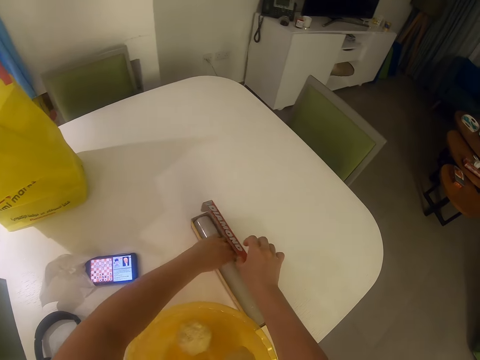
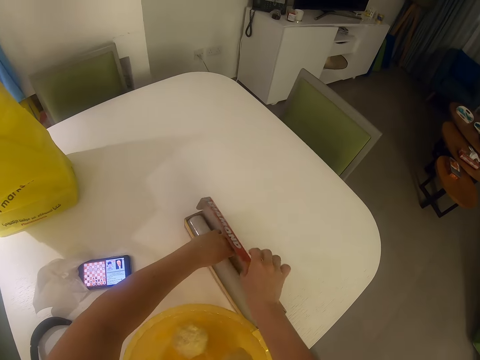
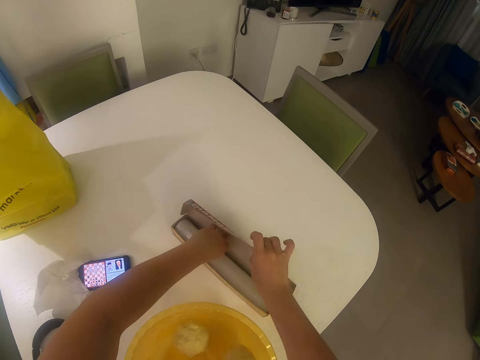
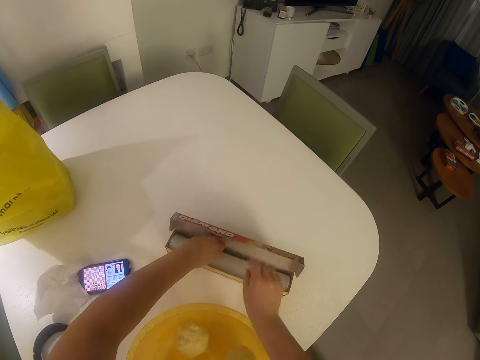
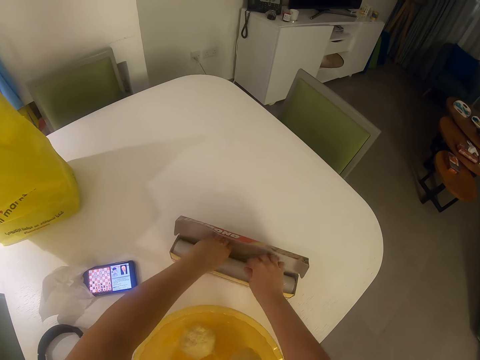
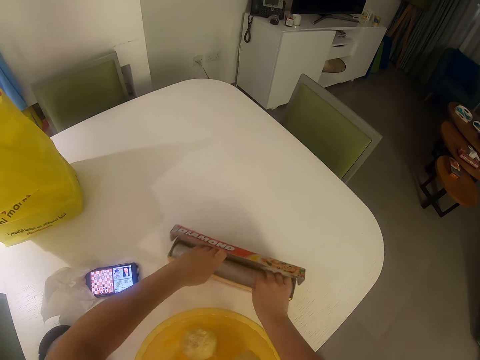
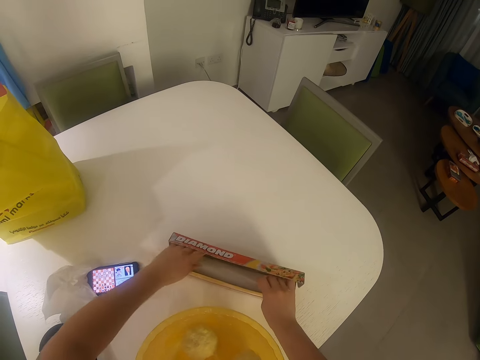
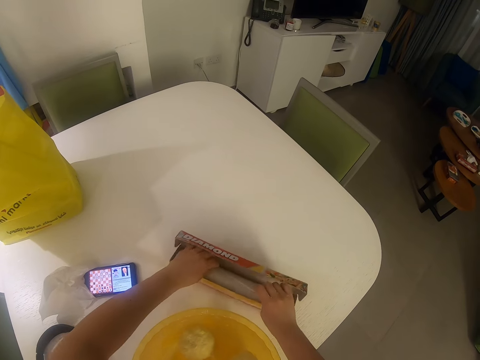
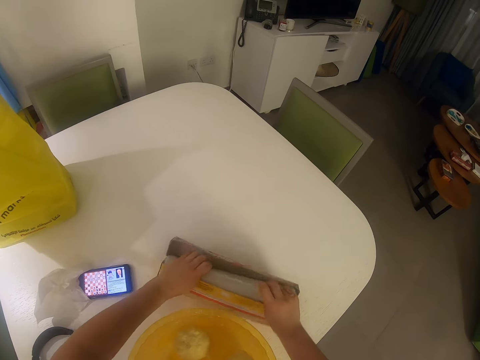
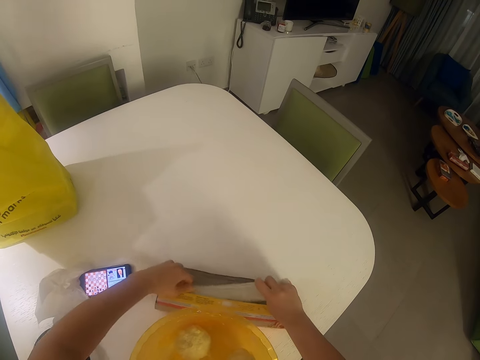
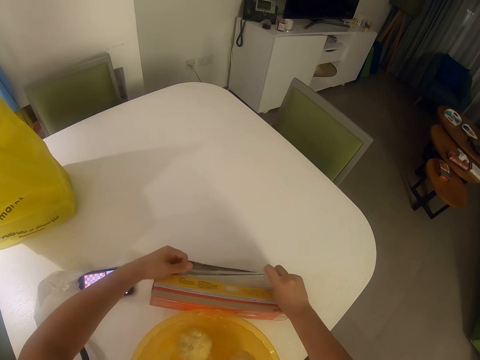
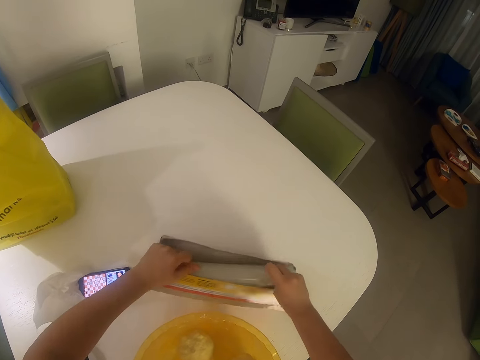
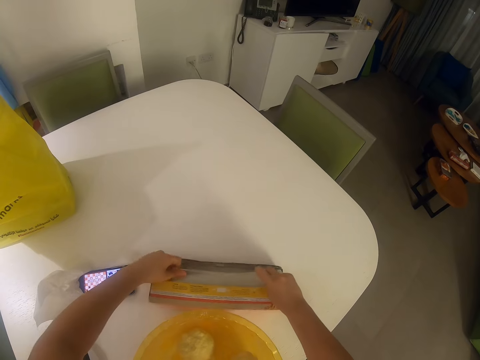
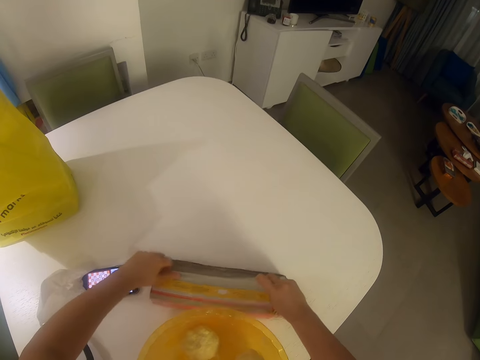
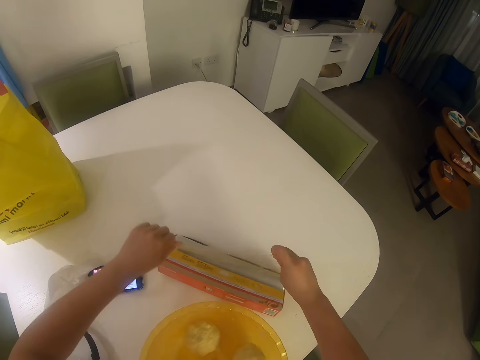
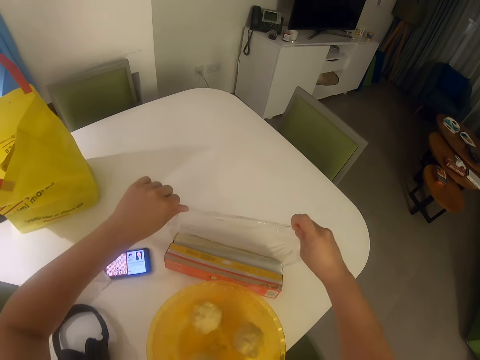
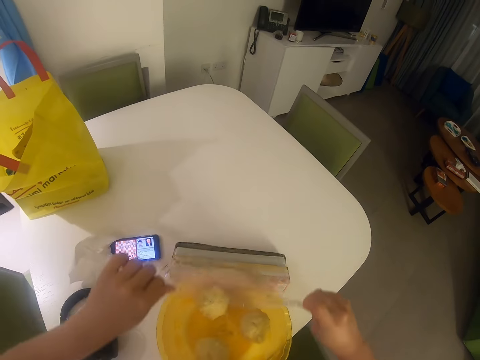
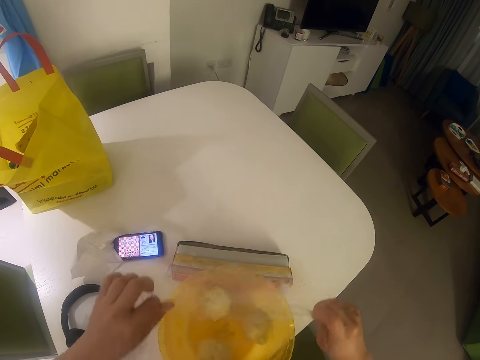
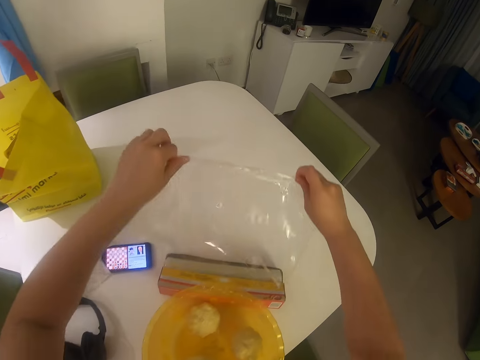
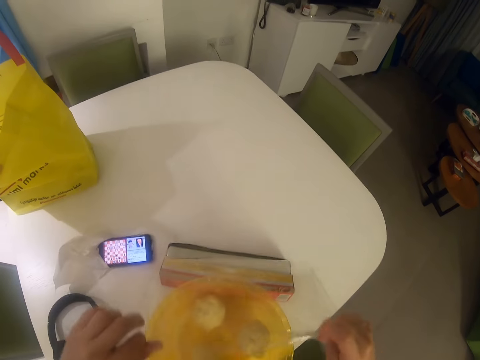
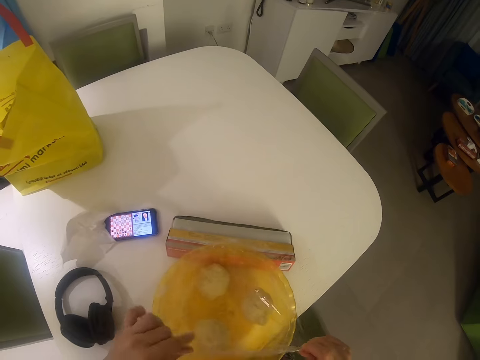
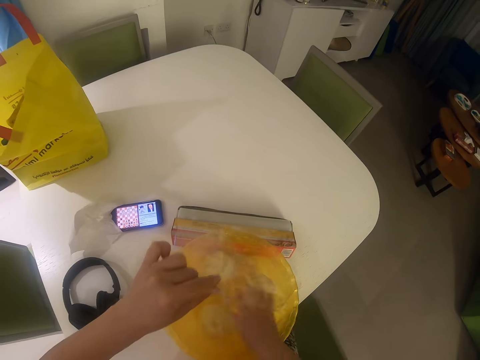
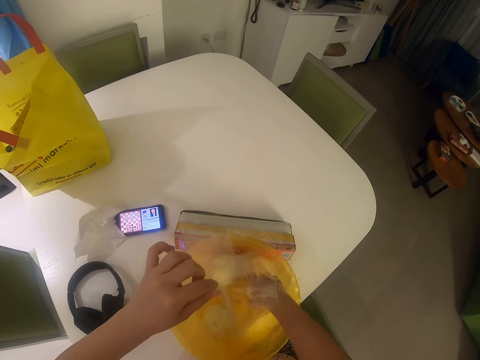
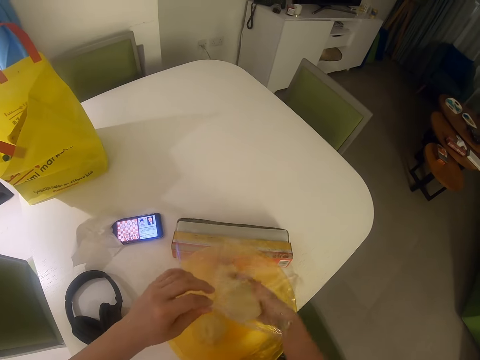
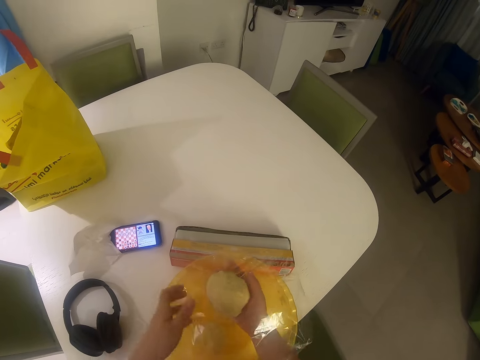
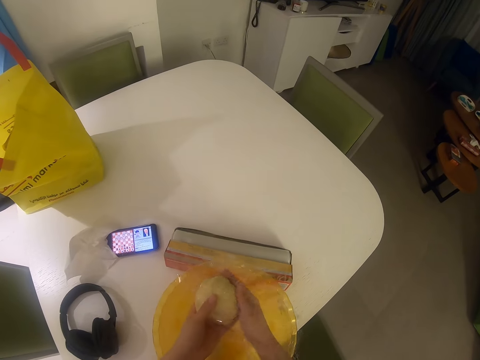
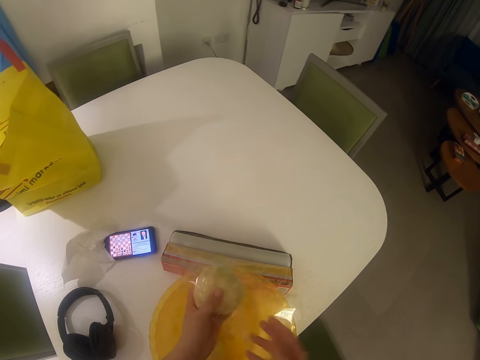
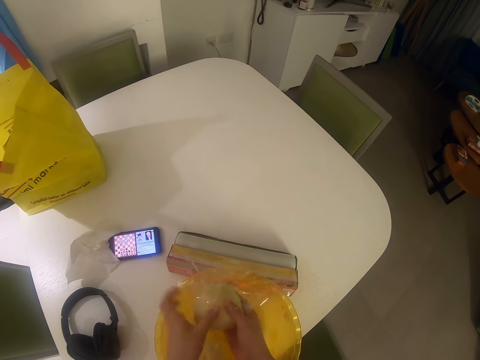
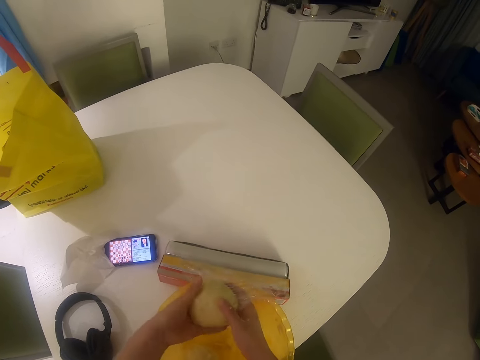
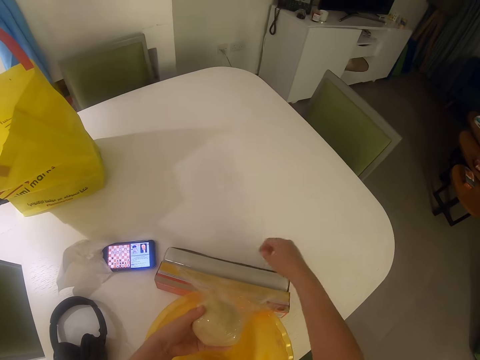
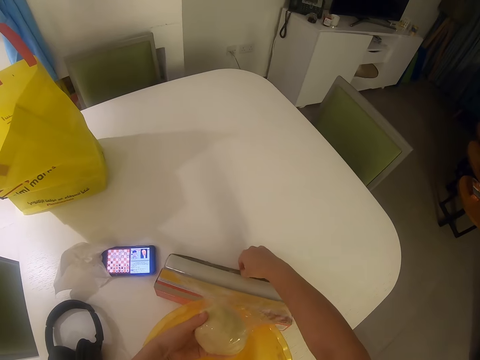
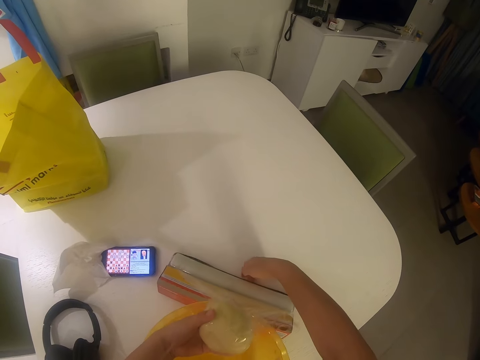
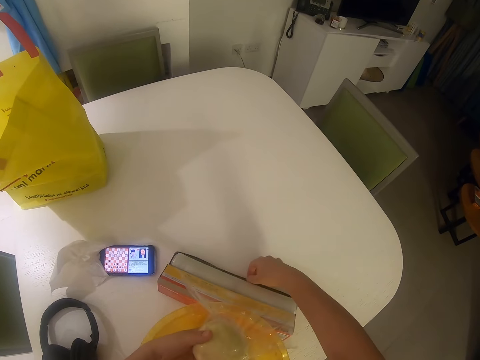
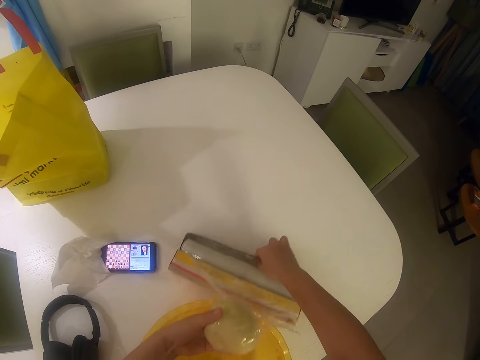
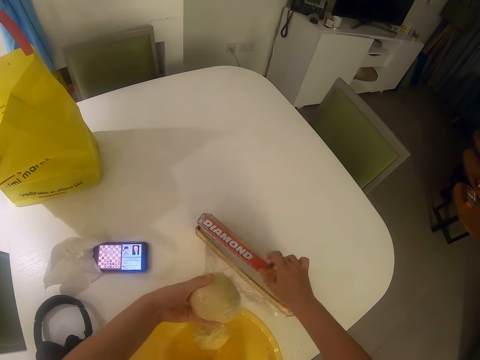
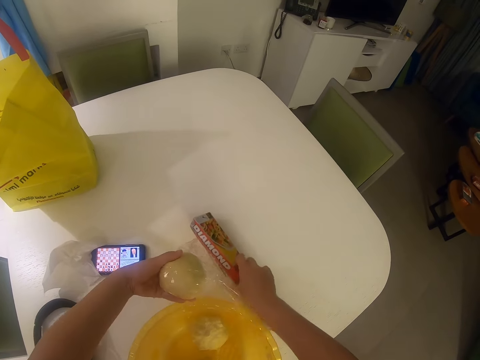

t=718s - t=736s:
The camera wearer picks up the foil paper from the box. She pulls out a roll of foil nylon with her hands. She picks up a dough from the bowl with her right hand. She places the dough in her right hand in the foil nylon. She wraps the dough with the foil nylon.

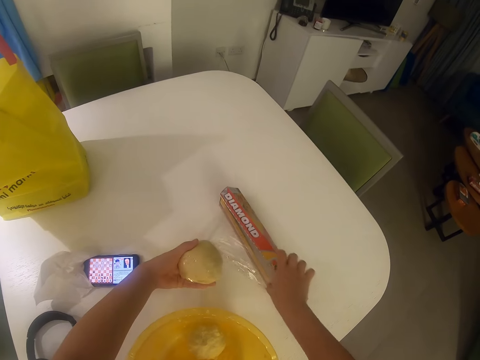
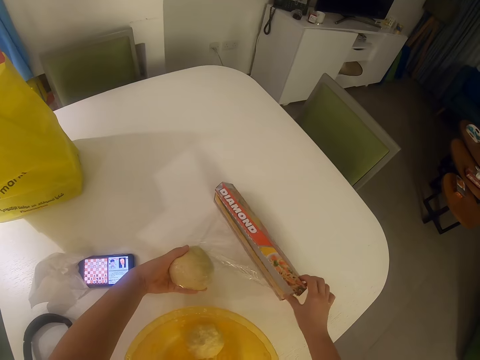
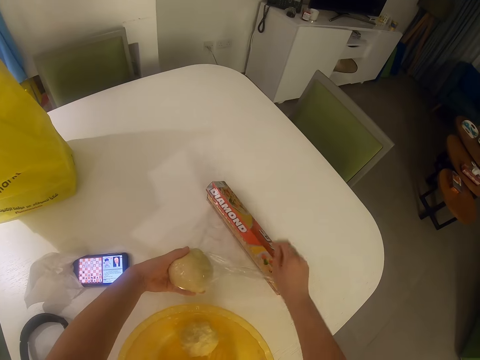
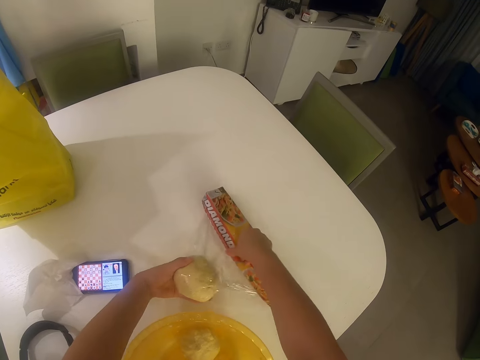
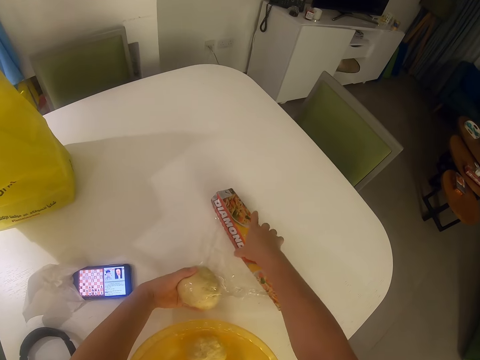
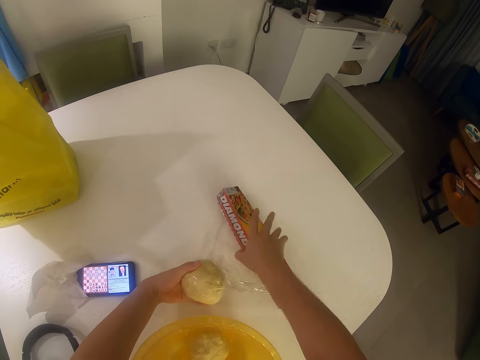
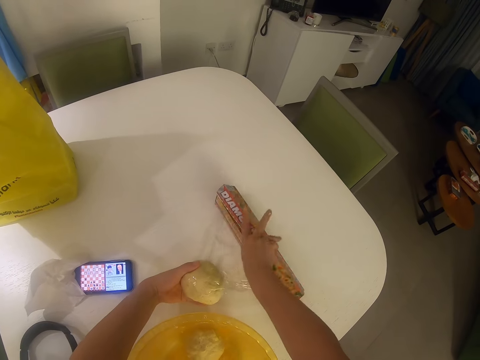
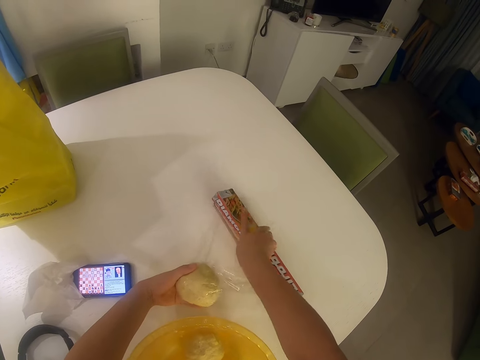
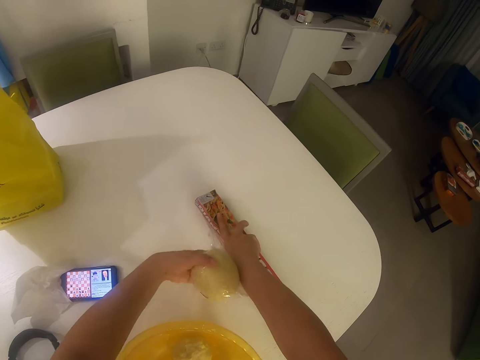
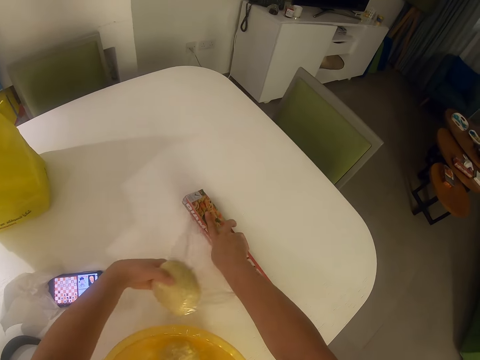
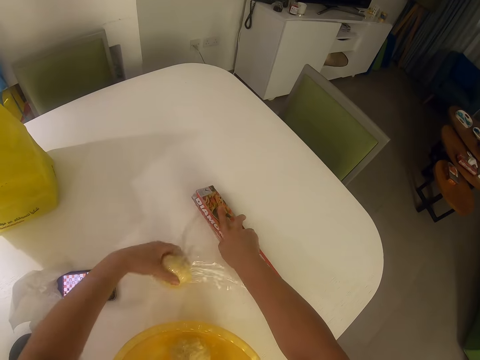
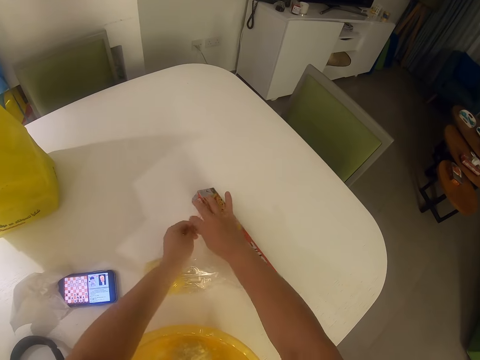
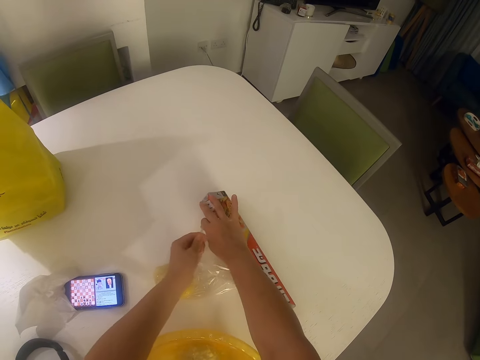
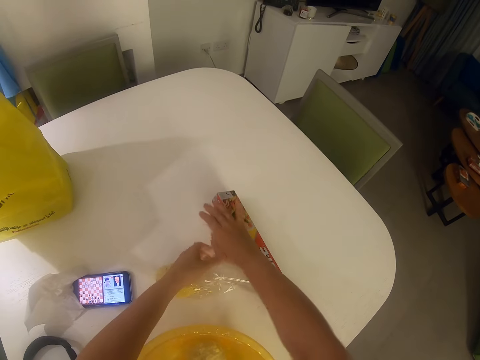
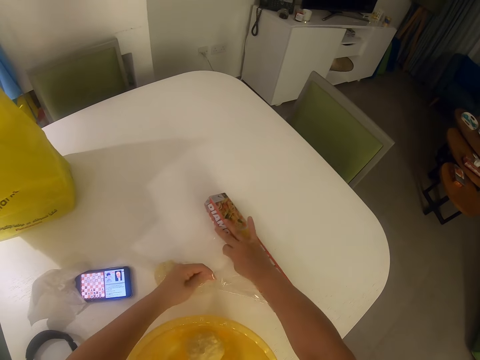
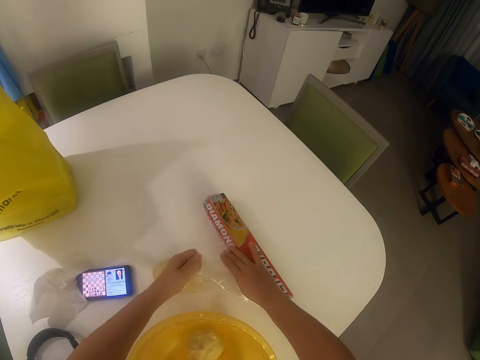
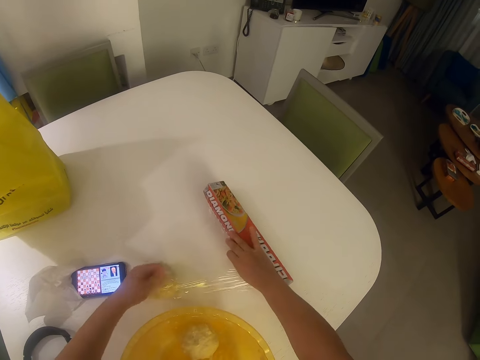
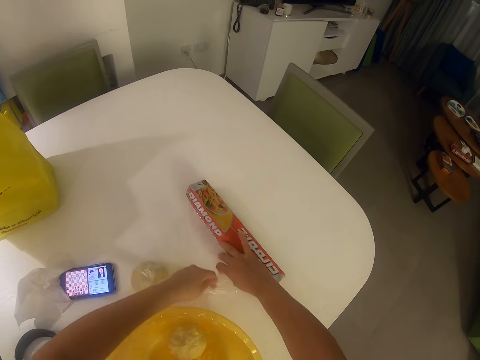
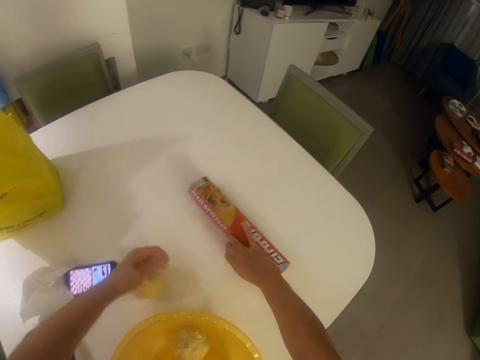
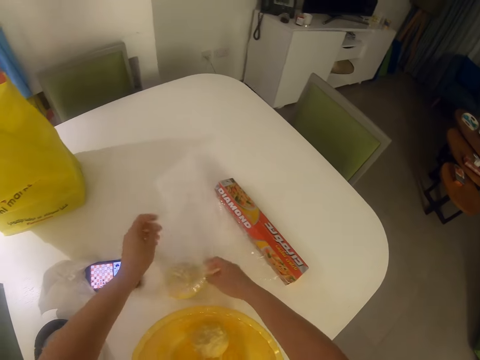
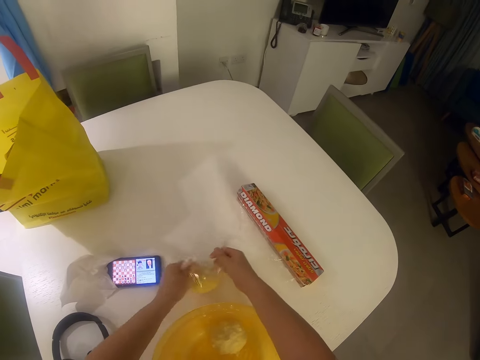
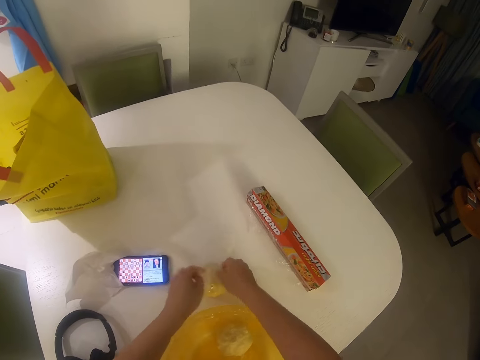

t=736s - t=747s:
The camera wearer drops the wrapped dough in her left hand on the table. She cuts the foil paper with both hands. She covers the dough with the foil paper.
